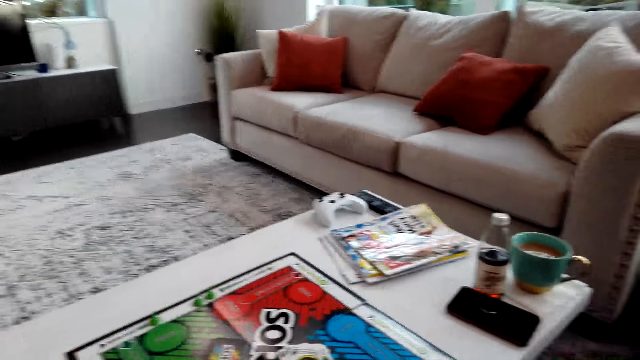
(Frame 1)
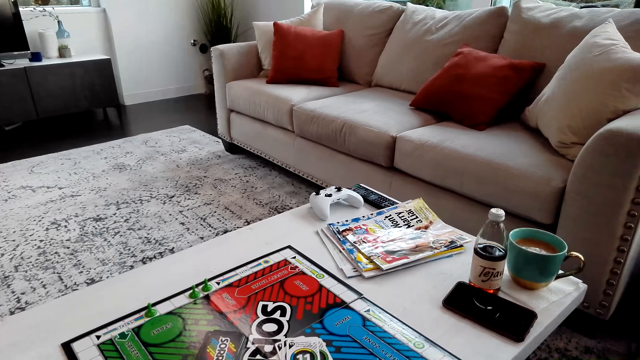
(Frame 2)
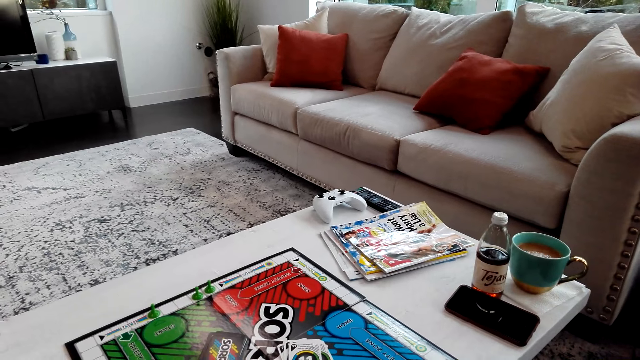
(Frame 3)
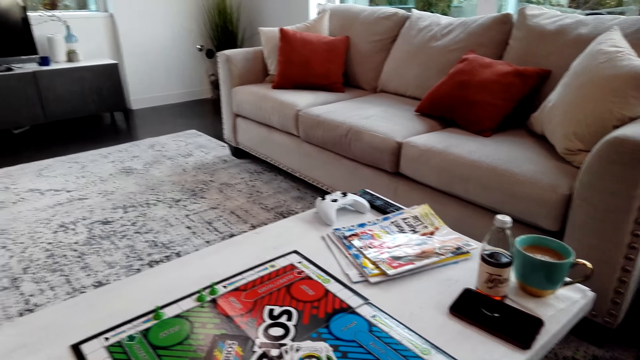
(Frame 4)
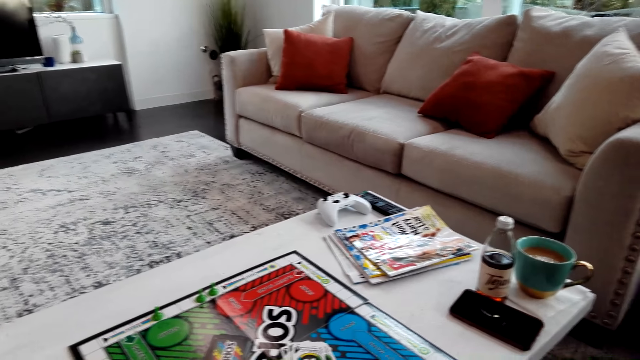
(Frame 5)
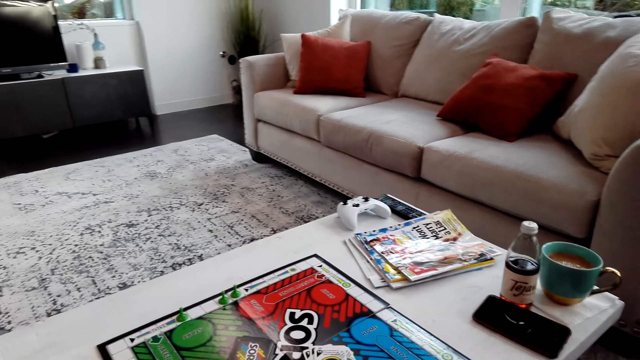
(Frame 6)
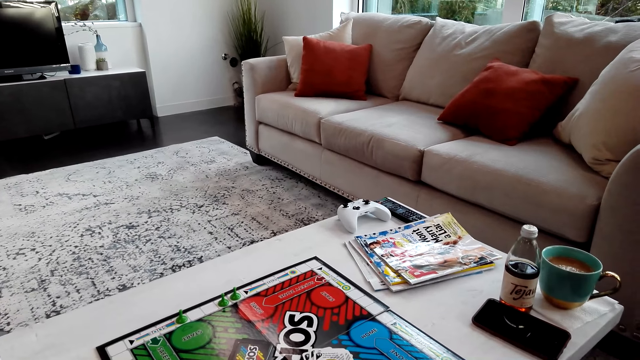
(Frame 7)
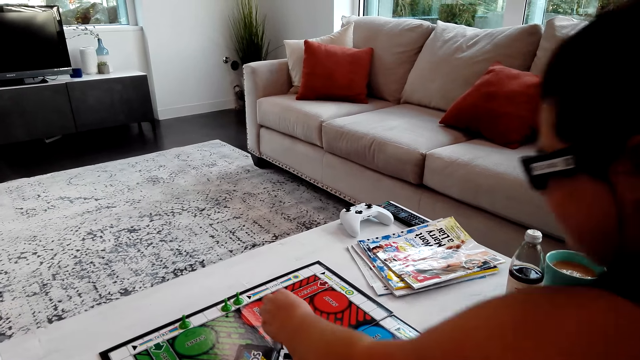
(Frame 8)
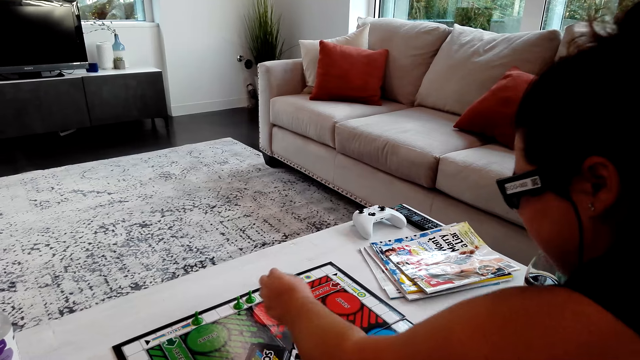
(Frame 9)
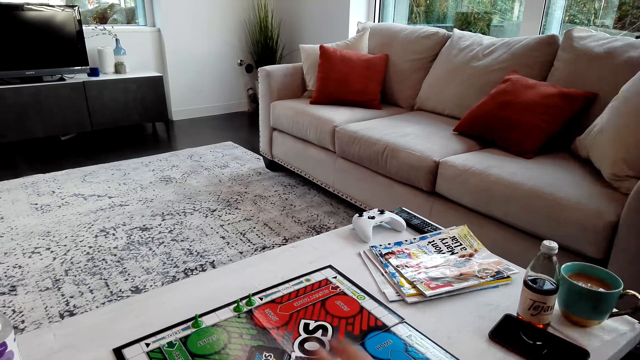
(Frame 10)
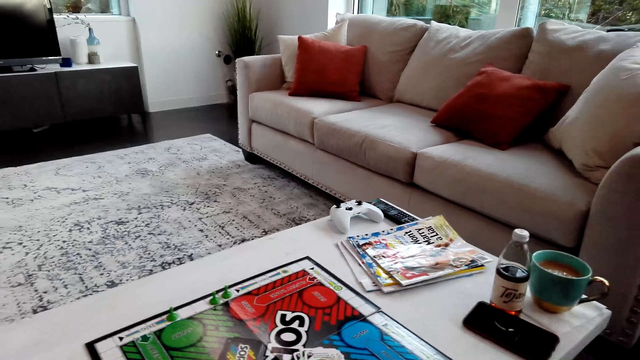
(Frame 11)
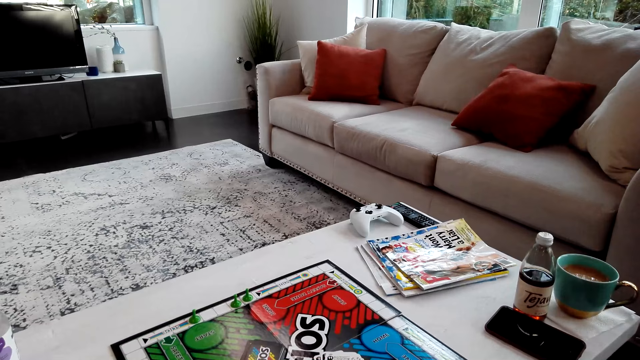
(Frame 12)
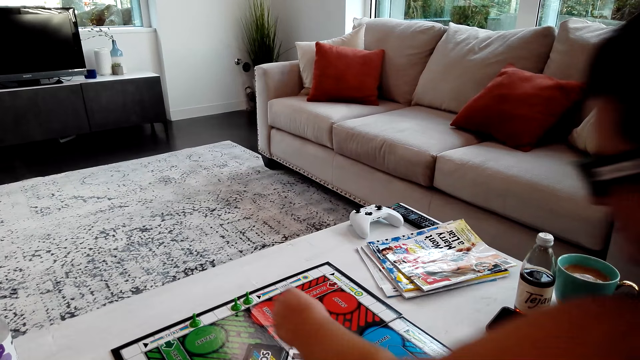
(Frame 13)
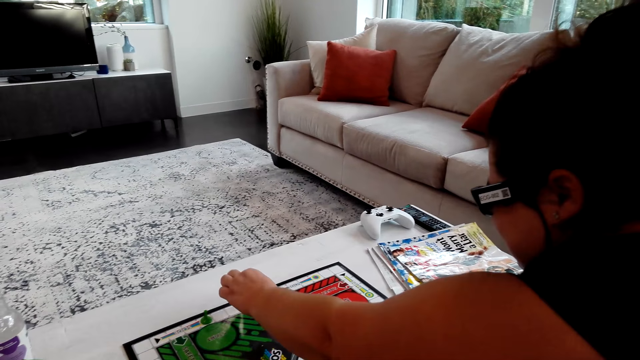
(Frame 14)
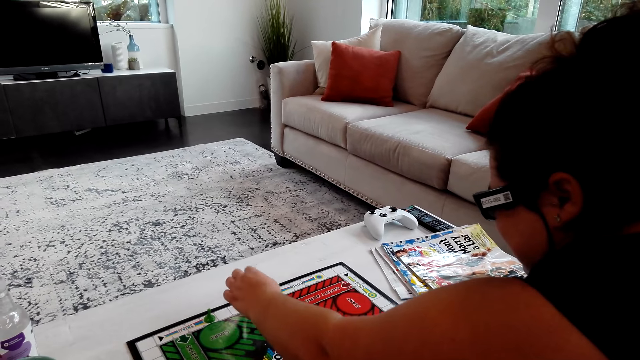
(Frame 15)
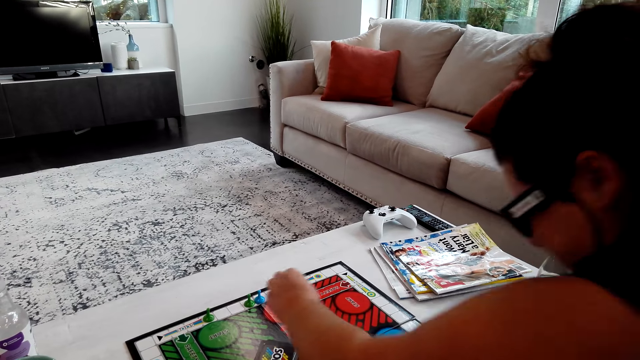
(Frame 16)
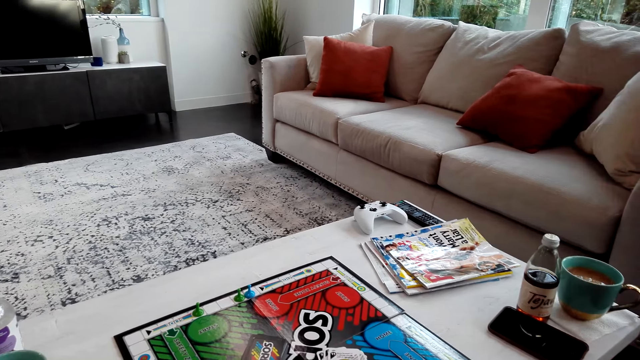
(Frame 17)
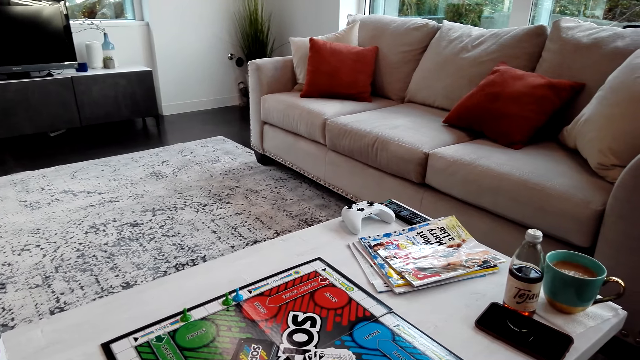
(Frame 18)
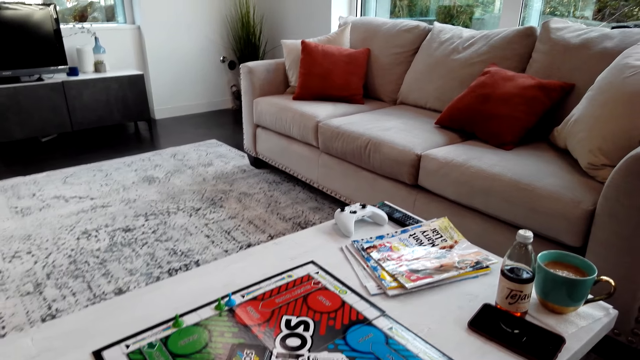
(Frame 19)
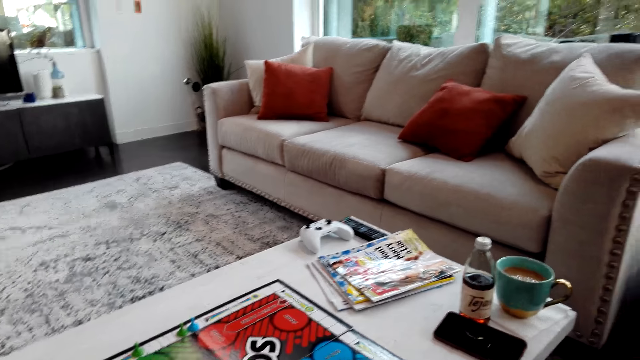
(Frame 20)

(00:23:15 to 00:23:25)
A woman plays the game. The woman moves a Sorry game piece.

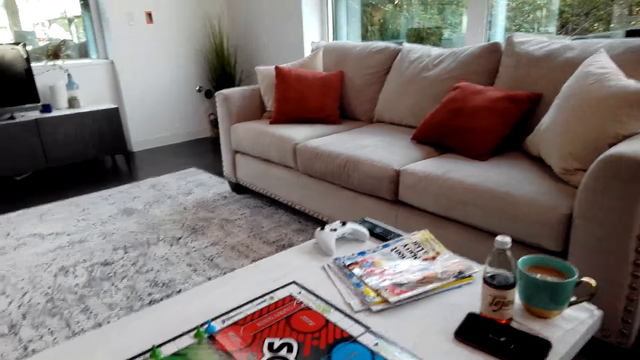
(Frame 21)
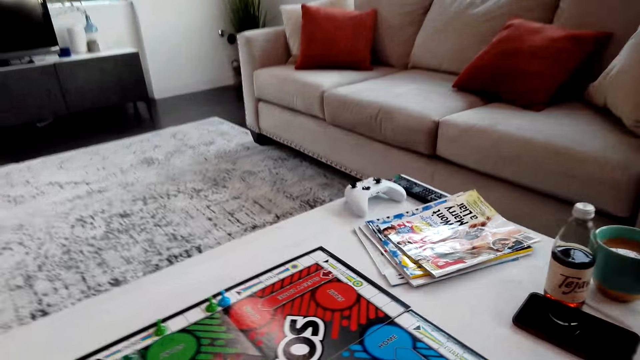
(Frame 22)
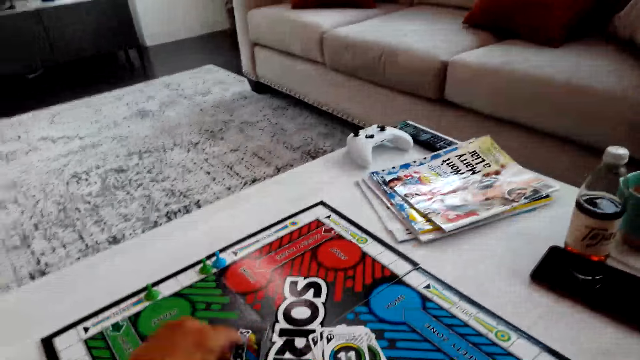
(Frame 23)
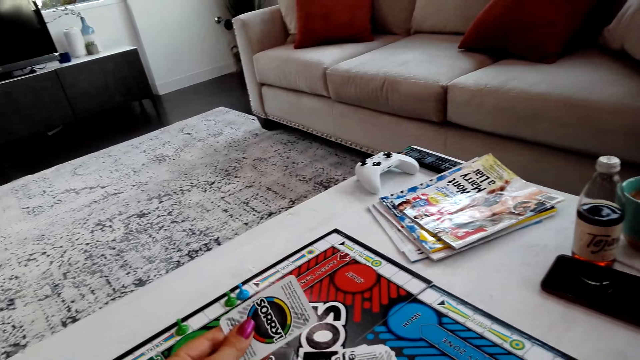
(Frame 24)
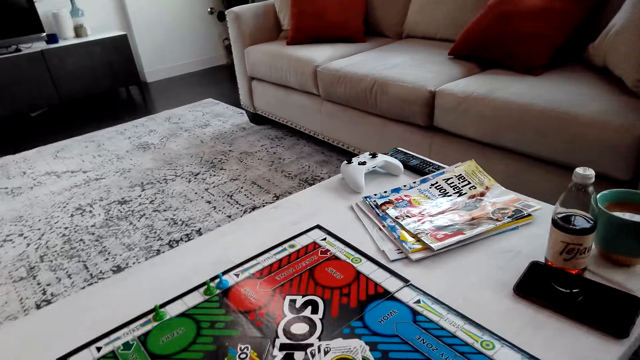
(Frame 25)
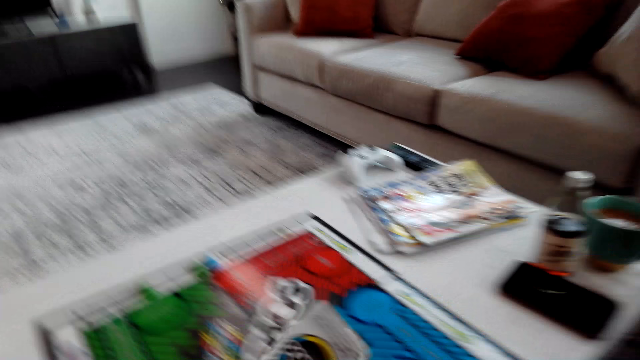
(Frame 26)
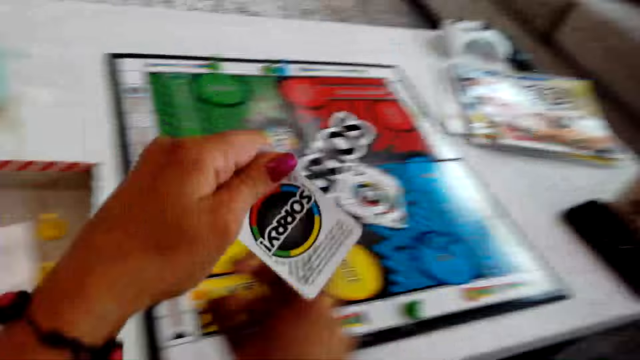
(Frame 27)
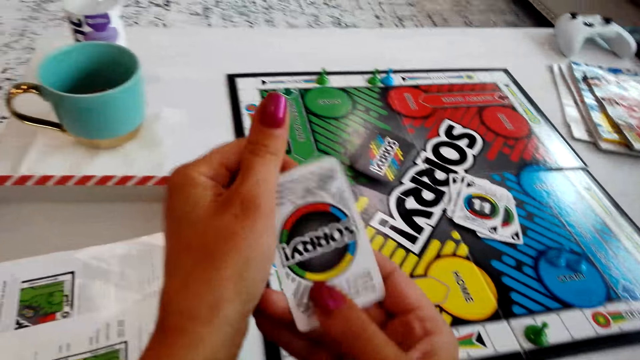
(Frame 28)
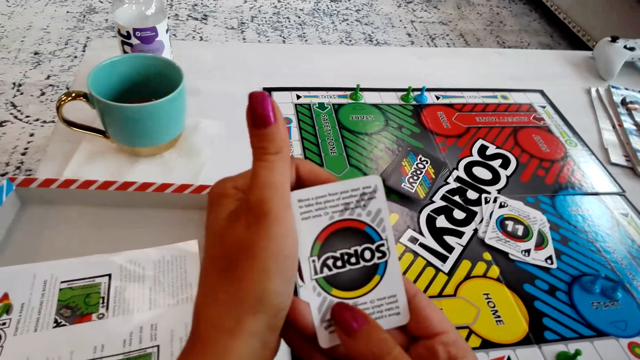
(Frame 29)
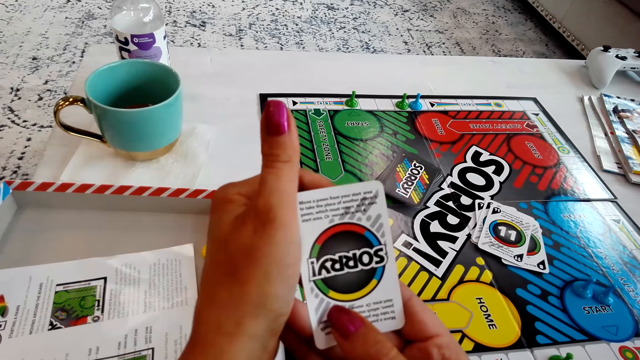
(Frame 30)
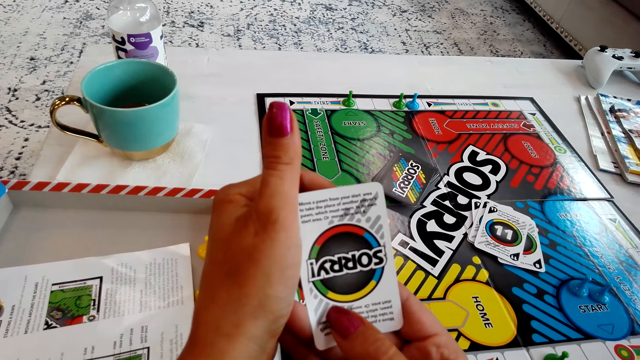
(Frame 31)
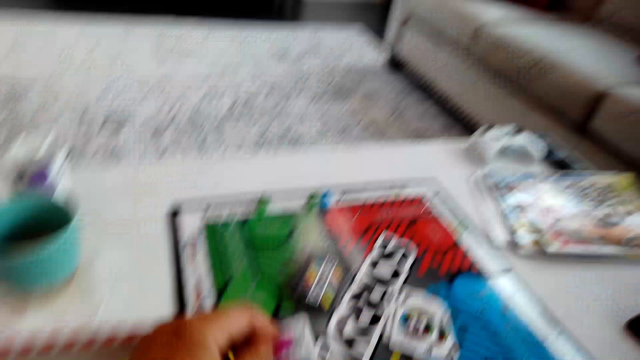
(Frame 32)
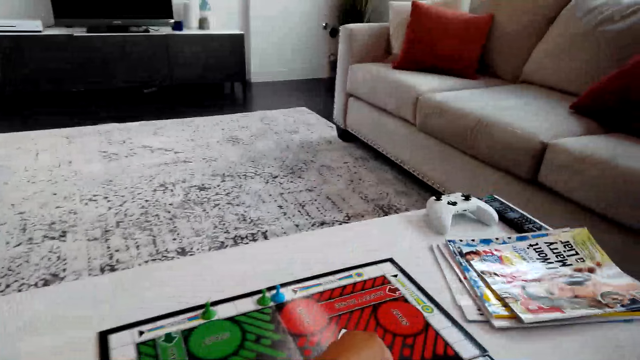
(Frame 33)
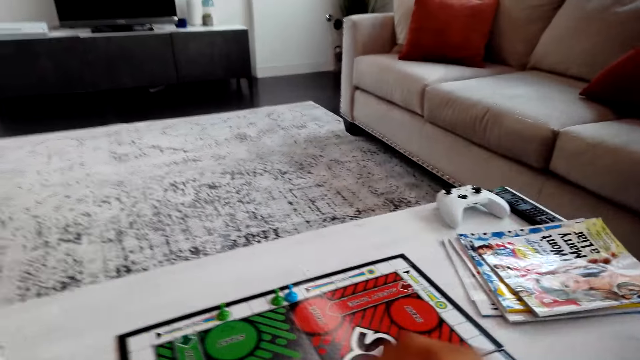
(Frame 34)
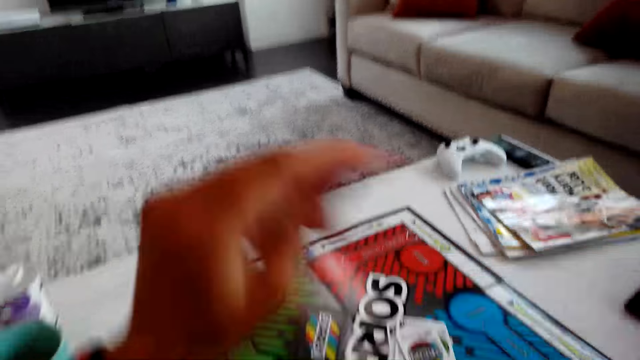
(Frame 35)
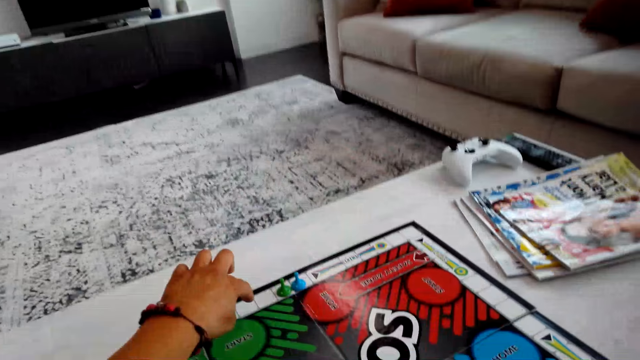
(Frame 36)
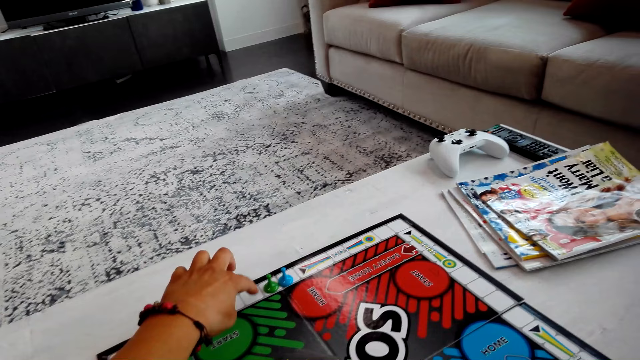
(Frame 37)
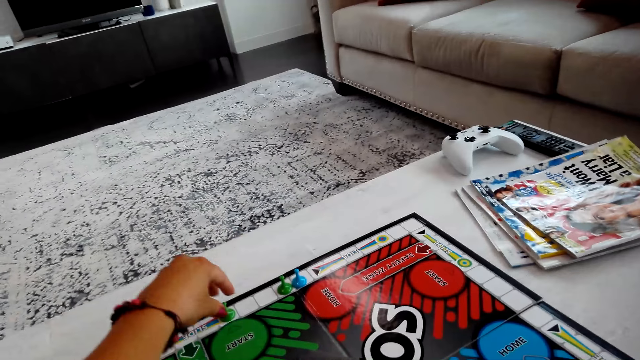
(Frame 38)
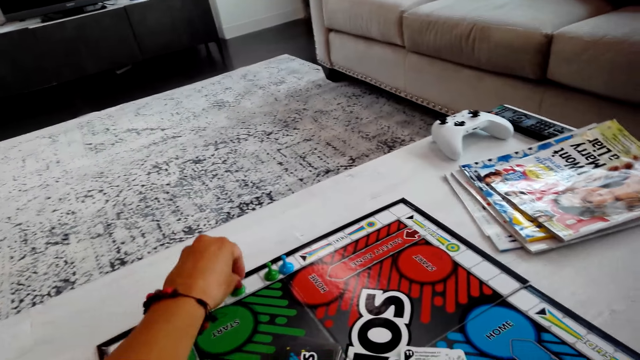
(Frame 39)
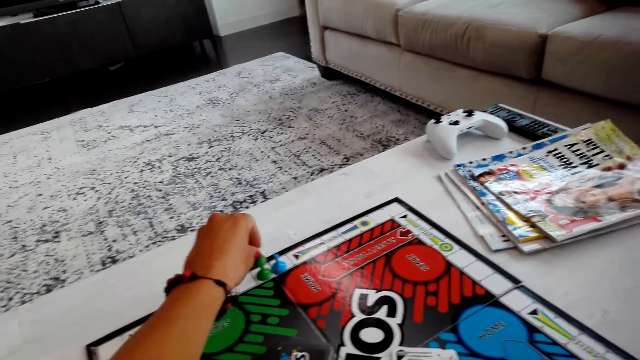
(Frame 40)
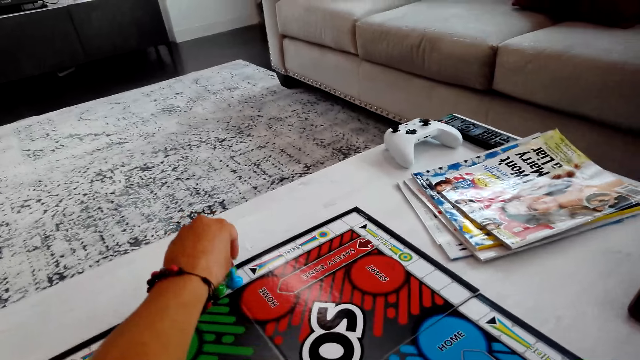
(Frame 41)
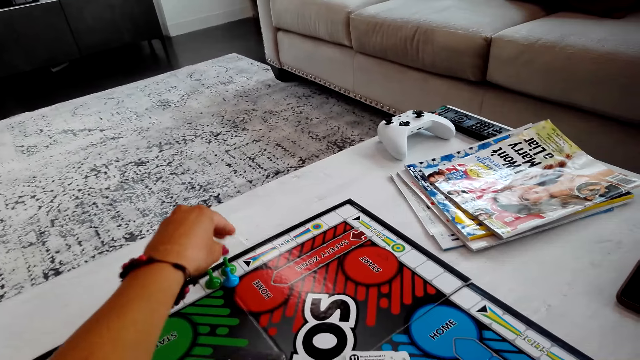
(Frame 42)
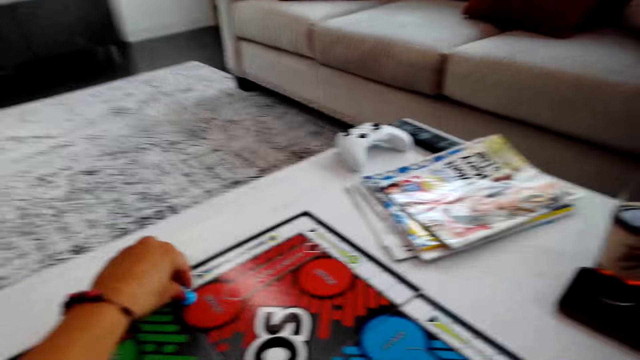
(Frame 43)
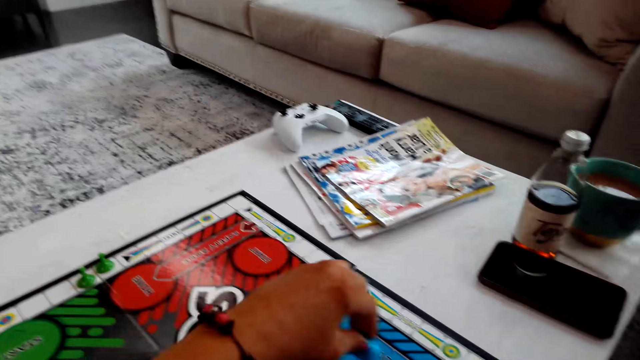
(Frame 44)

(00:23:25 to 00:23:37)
The camera wearer picks up a Sorry game card. They play the game. They count the boxes on the Sorry game board. They move the Sorry game pieces.
